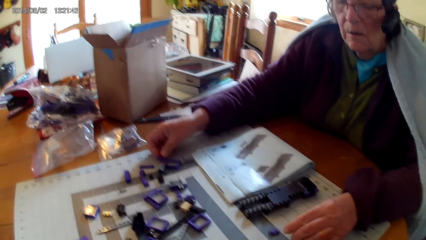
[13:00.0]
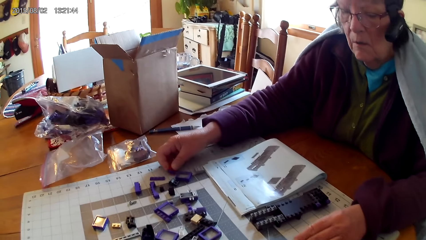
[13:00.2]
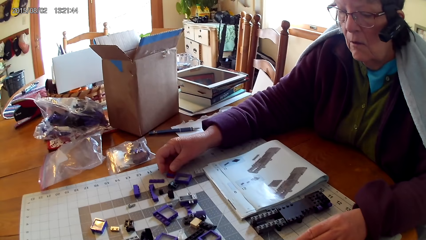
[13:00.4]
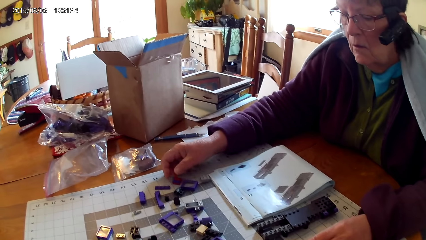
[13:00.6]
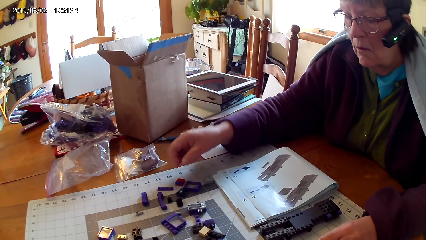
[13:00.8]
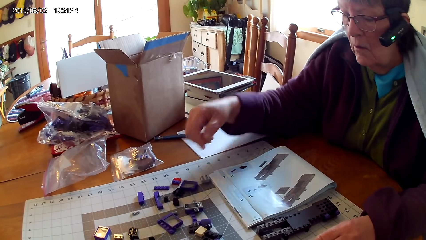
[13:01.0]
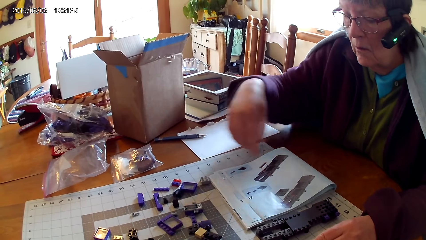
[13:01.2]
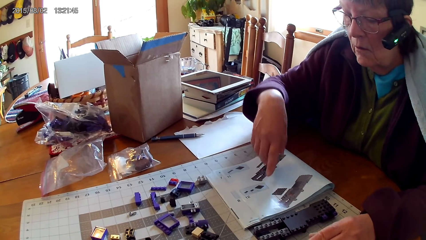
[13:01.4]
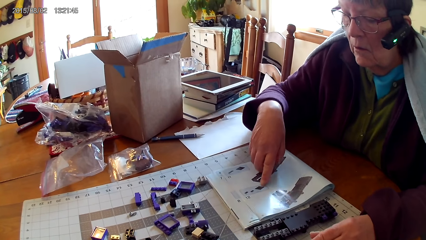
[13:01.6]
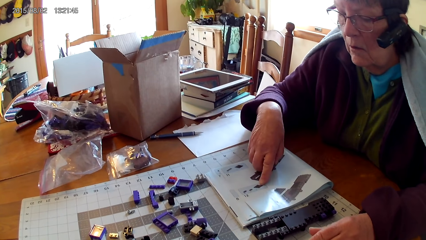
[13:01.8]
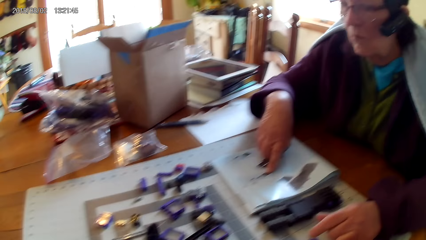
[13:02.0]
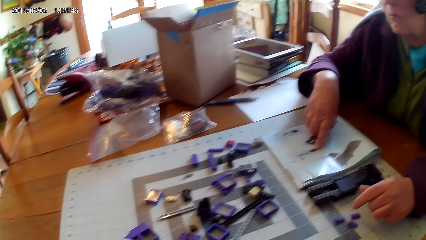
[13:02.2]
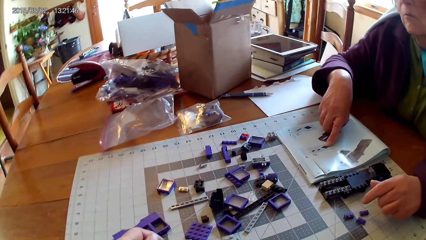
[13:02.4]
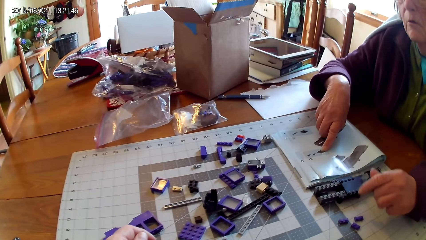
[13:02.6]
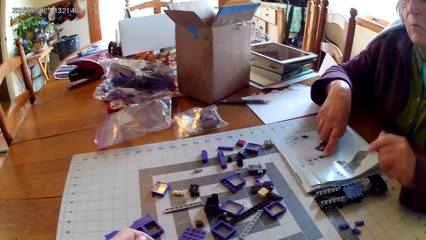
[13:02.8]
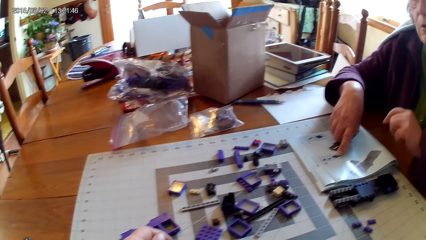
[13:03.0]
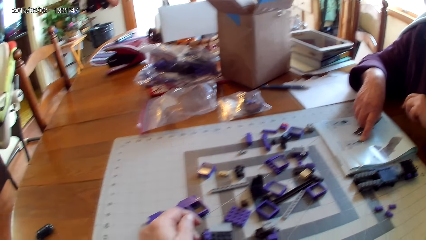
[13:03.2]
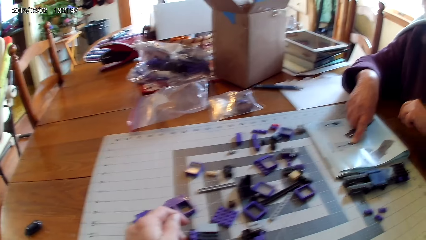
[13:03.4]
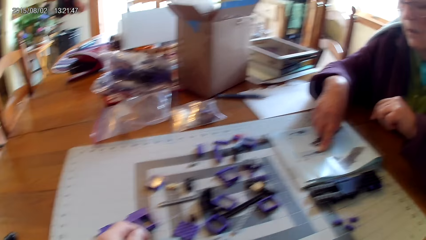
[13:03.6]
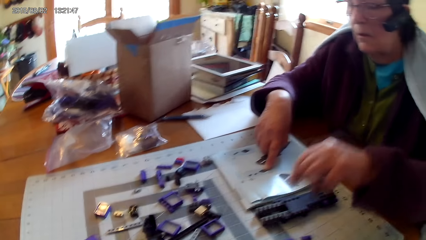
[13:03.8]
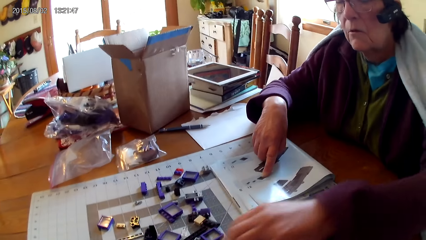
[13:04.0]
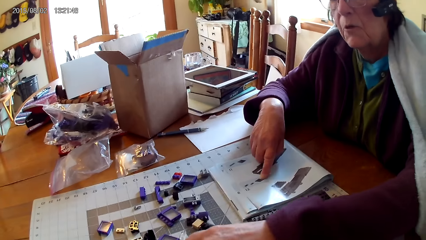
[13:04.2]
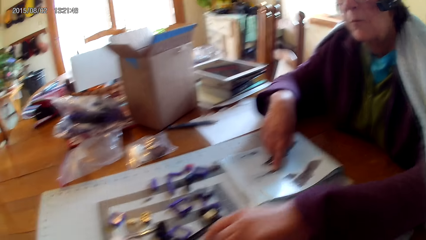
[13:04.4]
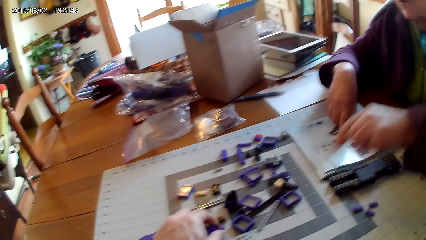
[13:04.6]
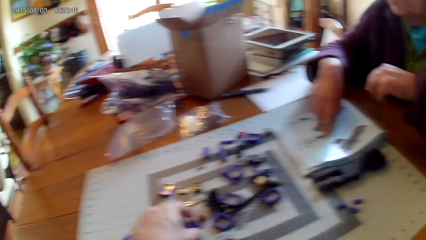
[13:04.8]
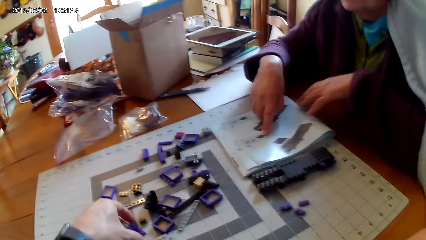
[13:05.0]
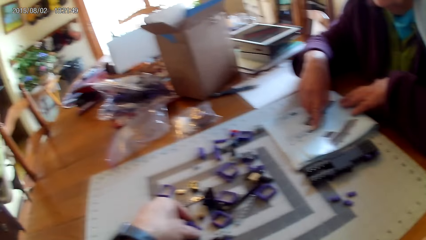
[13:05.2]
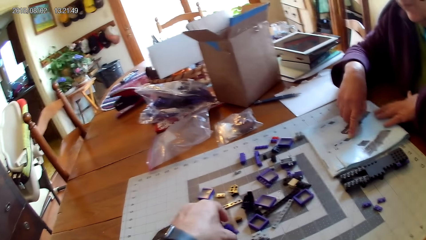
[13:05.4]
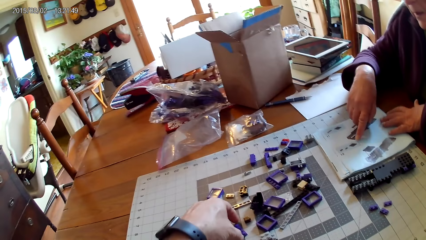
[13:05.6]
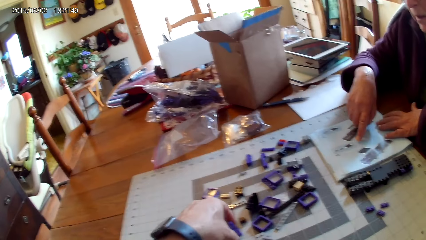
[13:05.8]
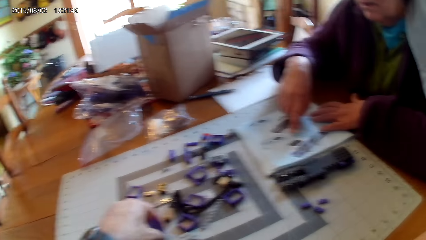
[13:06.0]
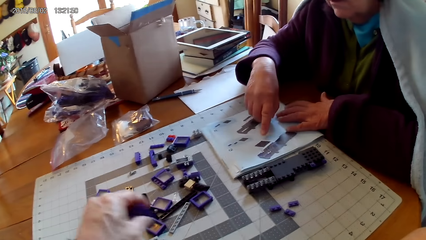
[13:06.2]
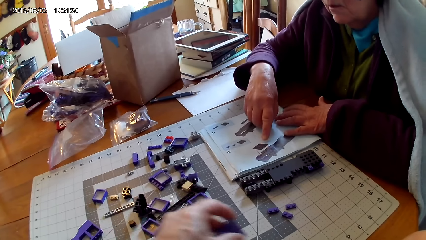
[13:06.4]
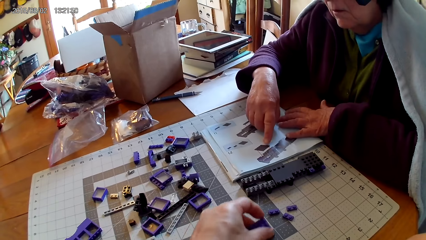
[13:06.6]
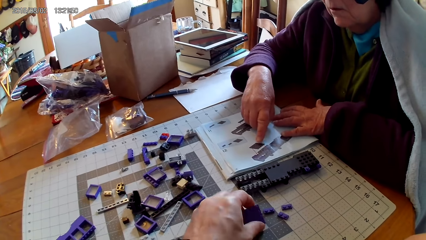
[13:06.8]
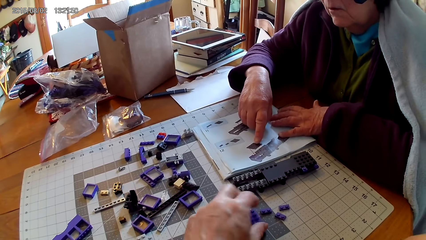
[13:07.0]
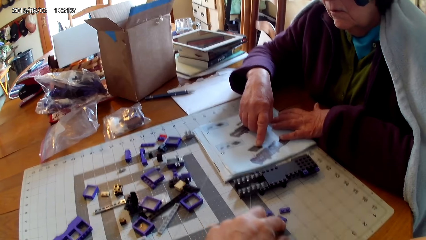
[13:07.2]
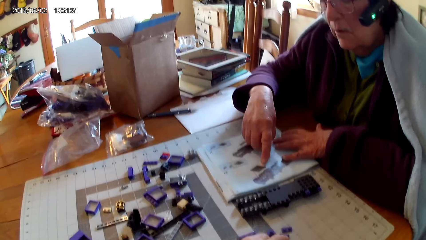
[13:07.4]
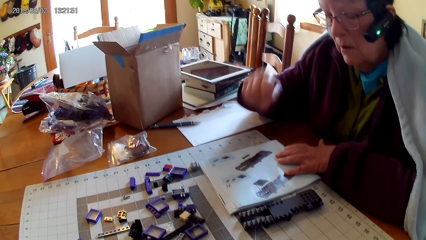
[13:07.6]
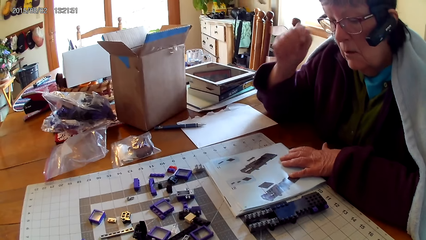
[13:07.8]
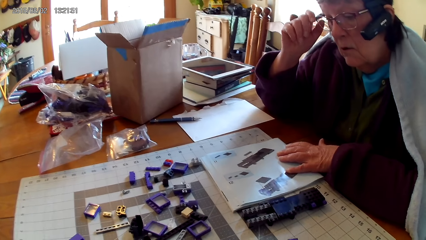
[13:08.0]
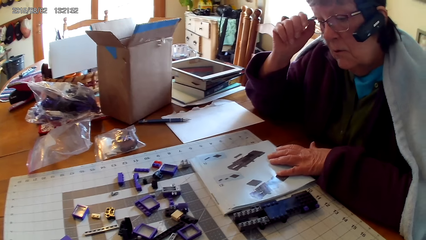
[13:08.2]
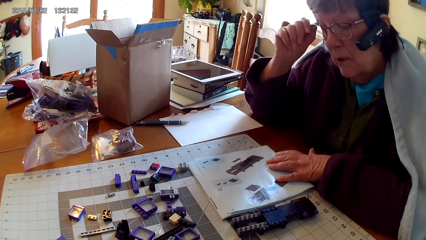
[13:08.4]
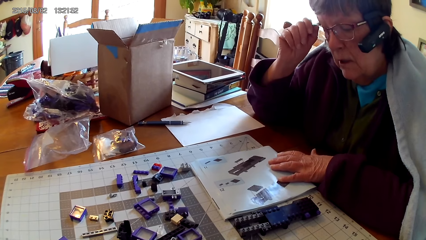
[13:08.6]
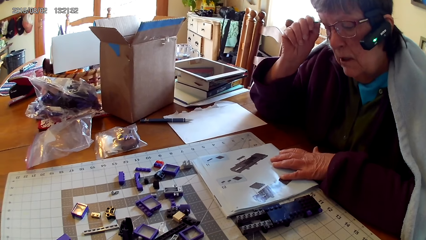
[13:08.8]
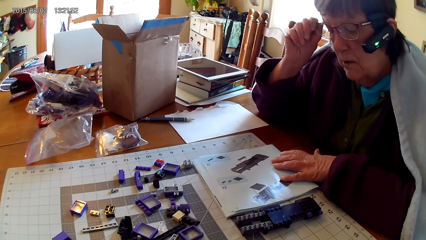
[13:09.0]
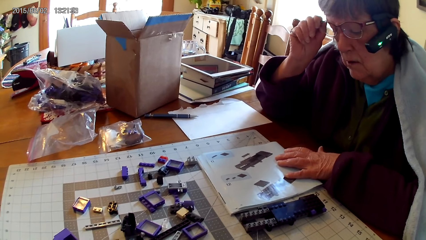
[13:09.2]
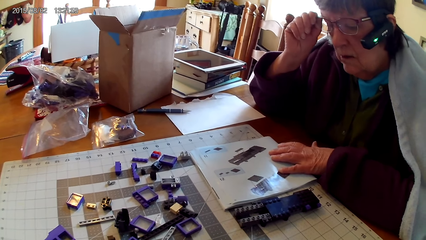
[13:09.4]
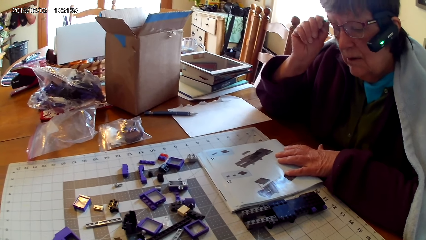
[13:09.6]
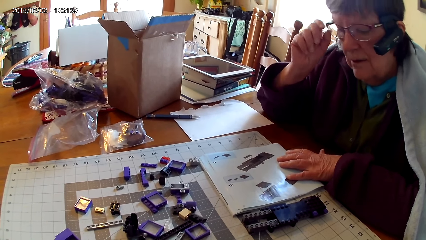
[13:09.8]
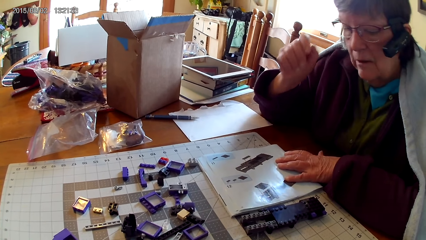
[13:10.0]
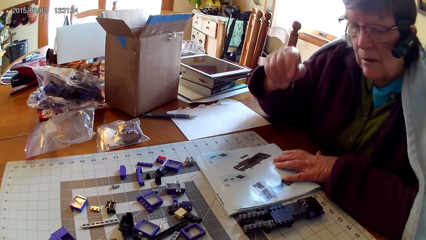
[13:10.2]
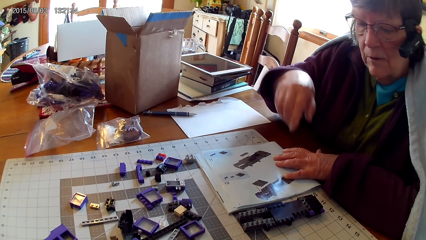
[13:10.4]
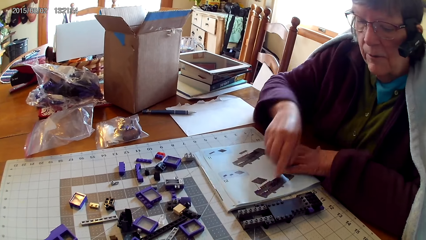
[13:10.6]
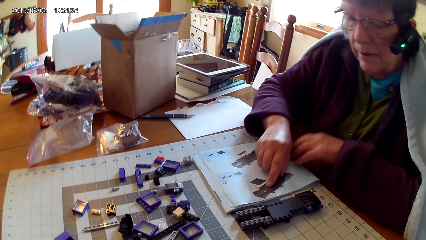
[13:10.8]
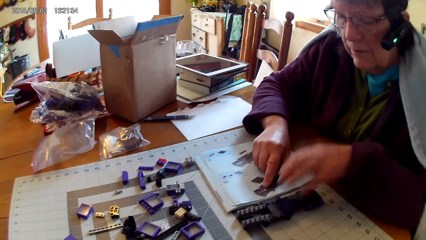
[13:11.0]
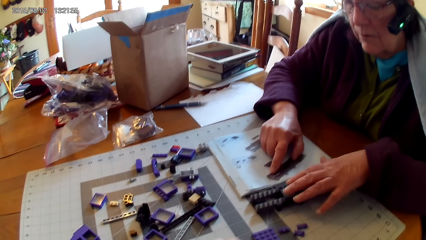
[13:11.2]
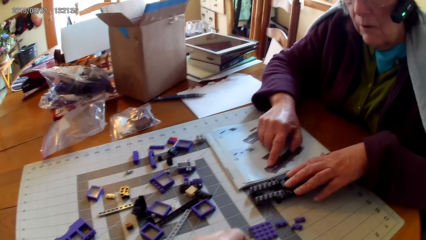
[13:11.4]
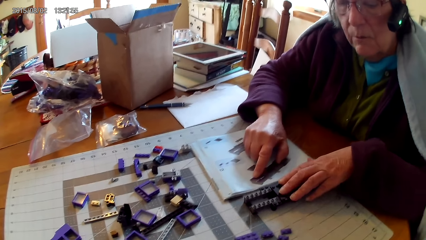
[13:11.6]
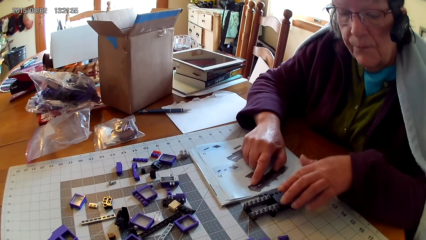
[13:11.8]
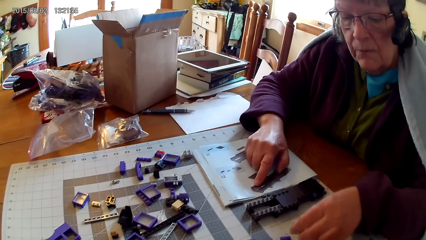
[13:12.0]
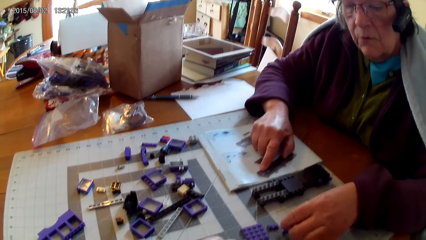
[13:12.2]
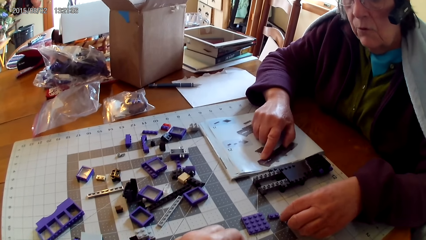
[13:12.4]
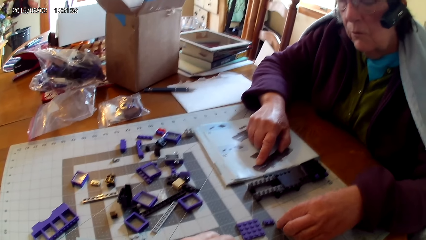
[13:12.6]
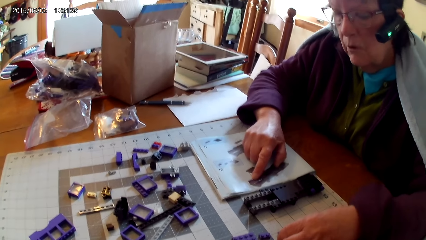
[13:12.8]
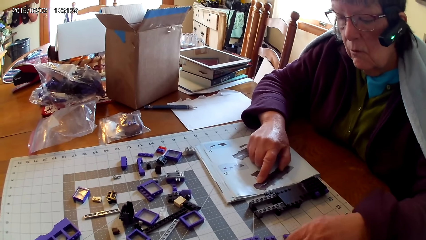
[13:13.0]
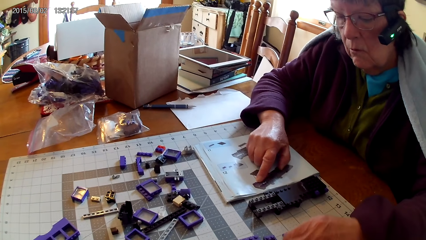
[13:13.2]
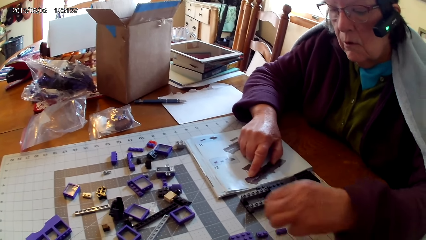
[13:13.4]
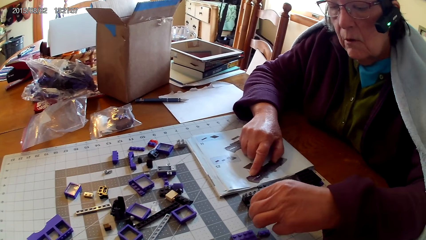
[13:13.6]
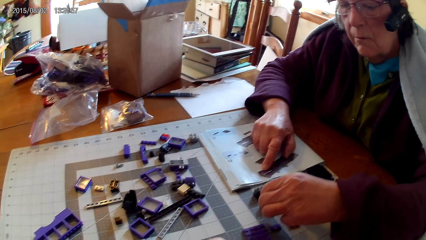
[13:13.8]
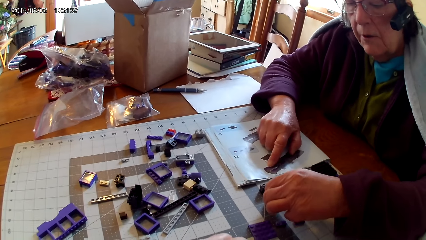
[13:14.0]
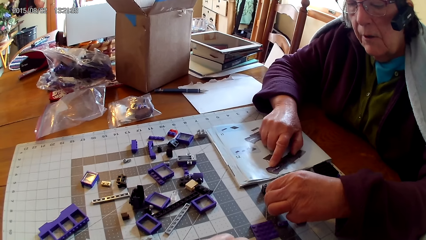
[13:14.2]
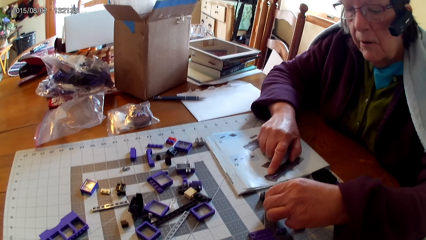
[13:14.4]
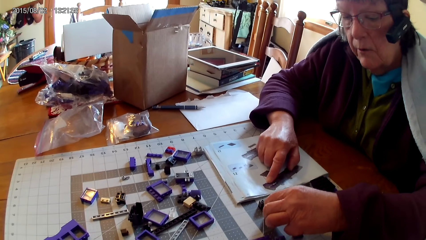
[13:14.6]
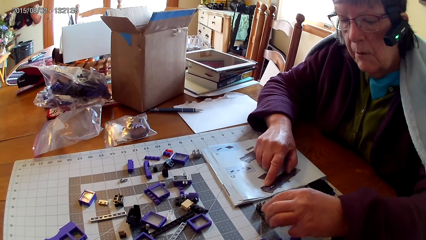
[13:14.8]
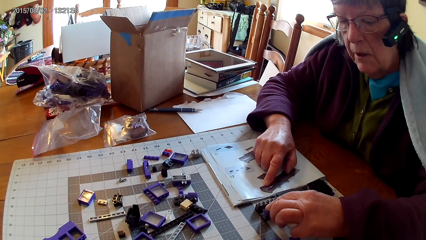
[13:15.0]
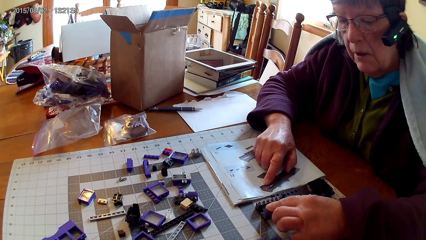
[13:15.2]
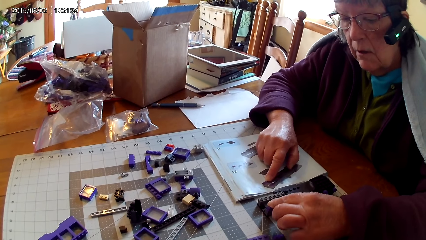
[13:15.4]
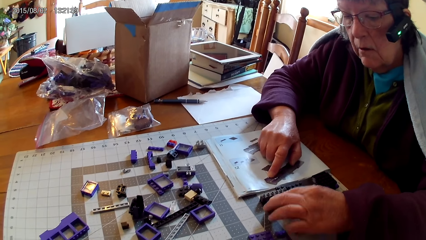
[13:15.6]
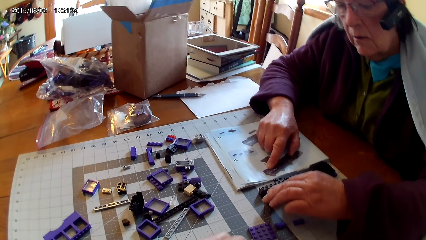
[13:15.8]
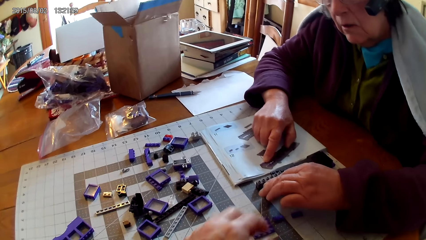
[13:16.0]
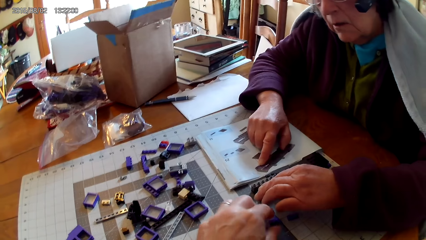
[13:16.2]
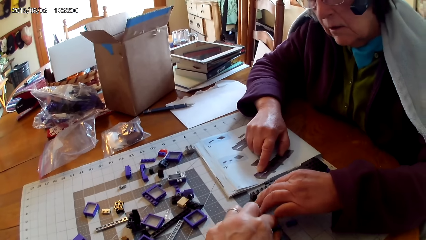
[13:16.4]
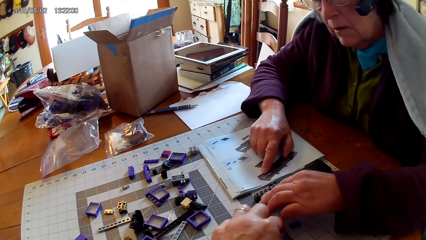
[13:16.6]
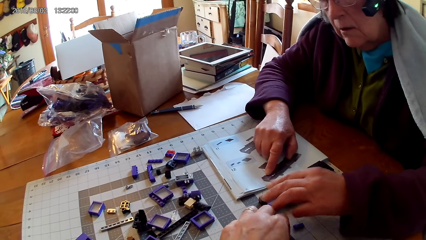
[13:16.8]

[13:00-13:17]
The camera wearer removes hand from the table. A woman puts the spare part or plastic on the table. The camera wearer looks around. The woman points at a picture in the manual and holds the book with her hand. The camera wearer looks around. The woman removes one hand from the table, touches the spare part, and removes hand from the spare part. The camera wearer holds a plastic with his hand. The woman moves the manual book and reads the manual book. The camera wearer arranges spare parts. He places down the plastic. The woman touches the eye glasses, adjusts the glasses, and points at the picture in the manual. She holds a plastic with her hand. She touches something, moves the object, takes a spare part, and fixes the spare part in something.
